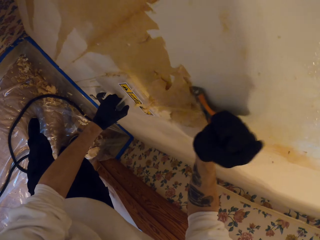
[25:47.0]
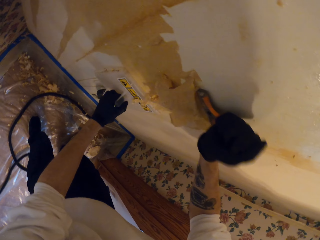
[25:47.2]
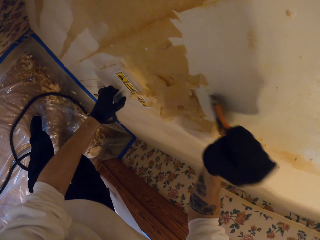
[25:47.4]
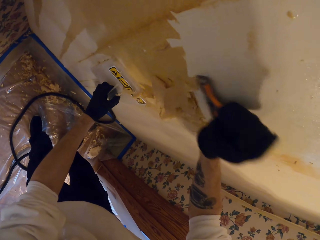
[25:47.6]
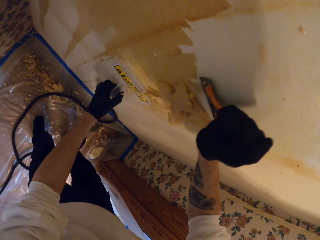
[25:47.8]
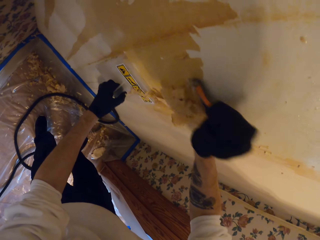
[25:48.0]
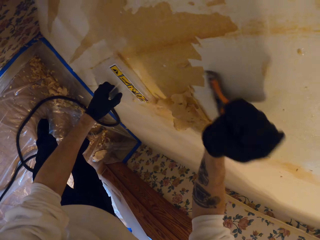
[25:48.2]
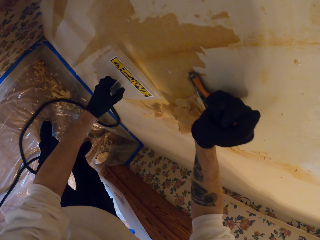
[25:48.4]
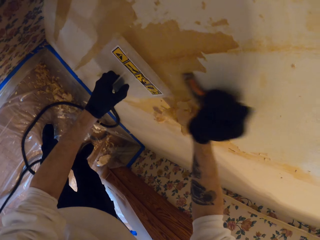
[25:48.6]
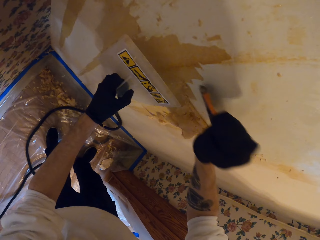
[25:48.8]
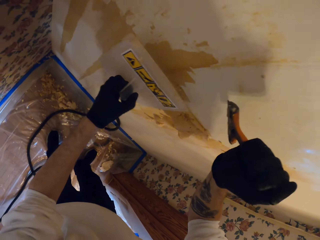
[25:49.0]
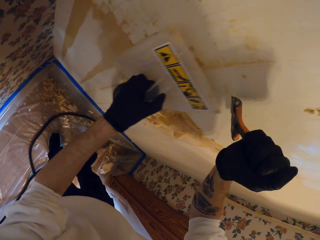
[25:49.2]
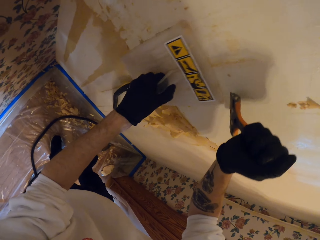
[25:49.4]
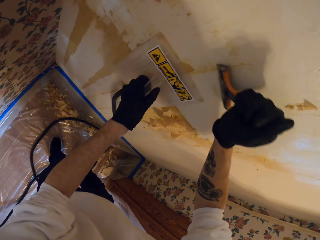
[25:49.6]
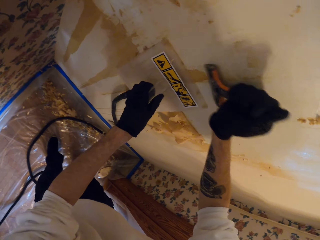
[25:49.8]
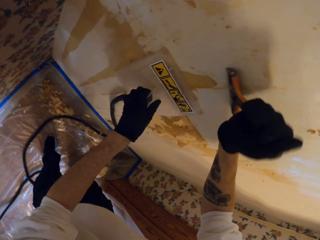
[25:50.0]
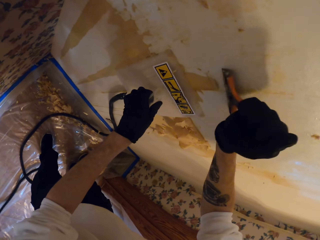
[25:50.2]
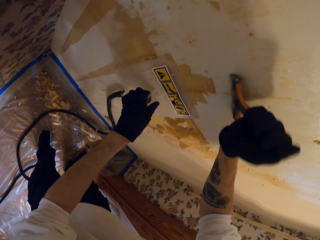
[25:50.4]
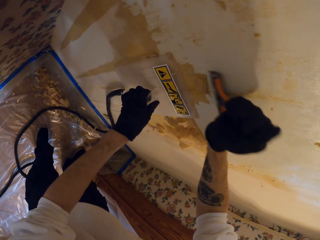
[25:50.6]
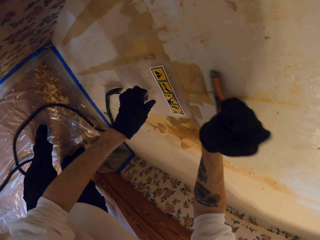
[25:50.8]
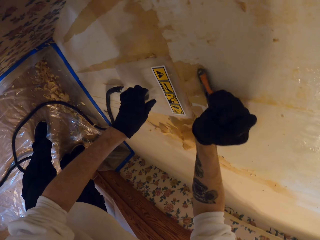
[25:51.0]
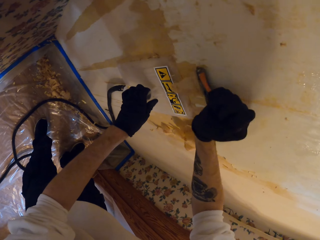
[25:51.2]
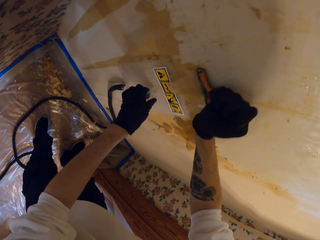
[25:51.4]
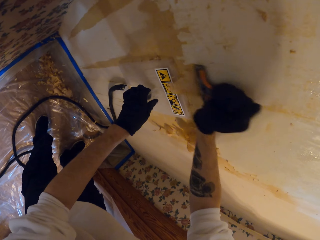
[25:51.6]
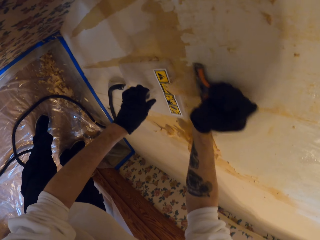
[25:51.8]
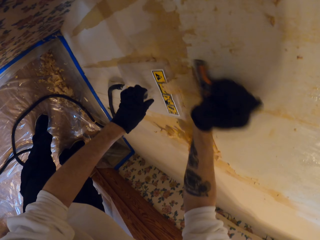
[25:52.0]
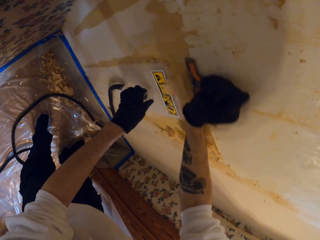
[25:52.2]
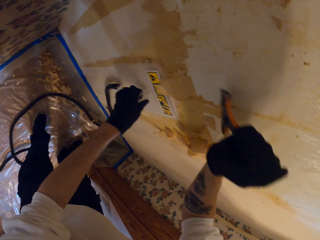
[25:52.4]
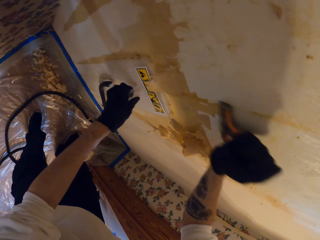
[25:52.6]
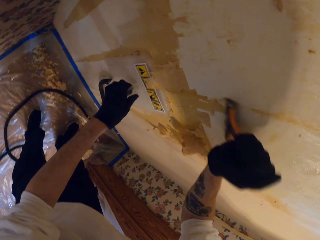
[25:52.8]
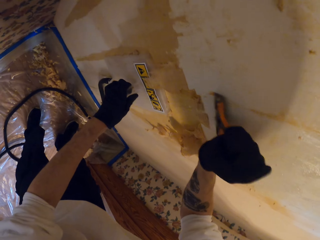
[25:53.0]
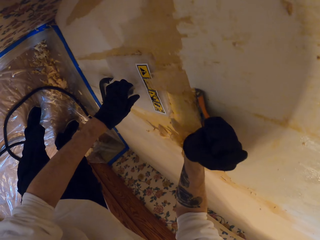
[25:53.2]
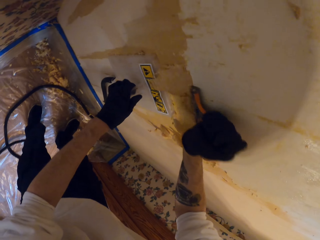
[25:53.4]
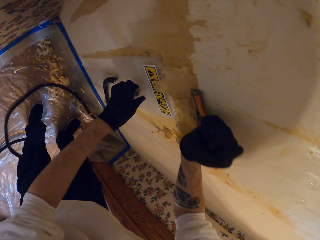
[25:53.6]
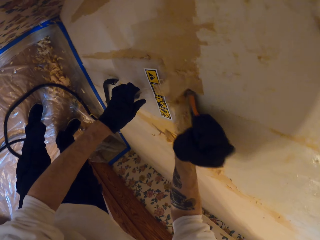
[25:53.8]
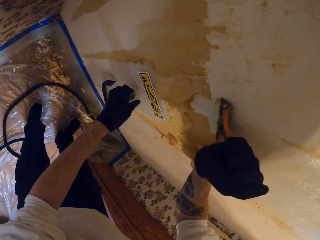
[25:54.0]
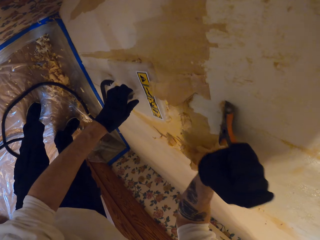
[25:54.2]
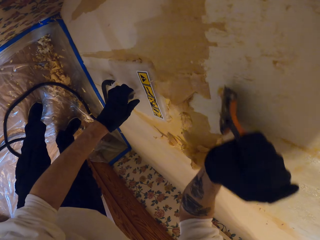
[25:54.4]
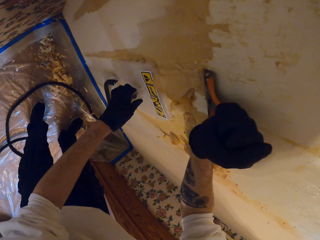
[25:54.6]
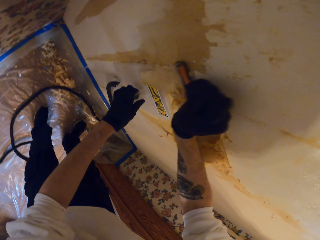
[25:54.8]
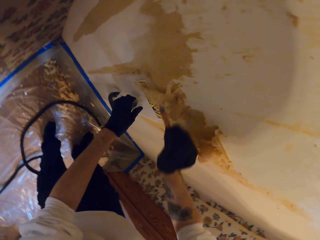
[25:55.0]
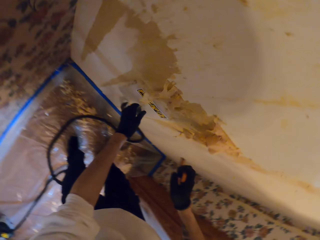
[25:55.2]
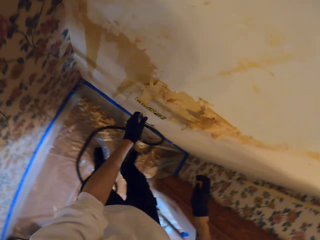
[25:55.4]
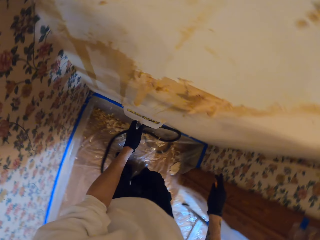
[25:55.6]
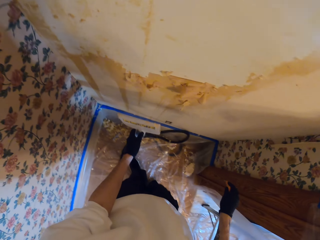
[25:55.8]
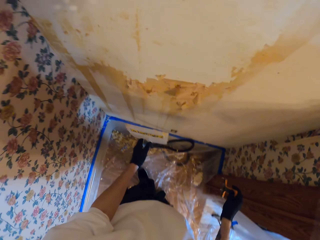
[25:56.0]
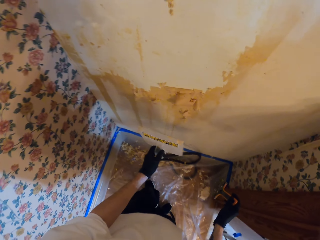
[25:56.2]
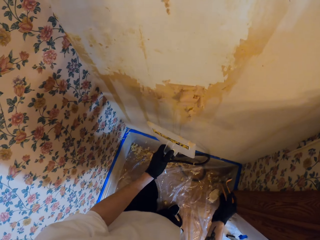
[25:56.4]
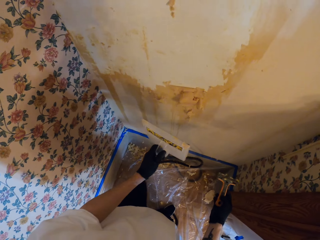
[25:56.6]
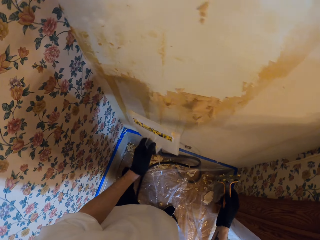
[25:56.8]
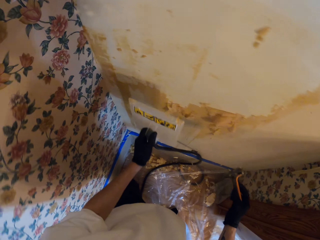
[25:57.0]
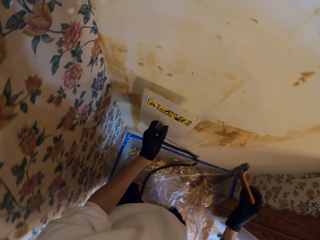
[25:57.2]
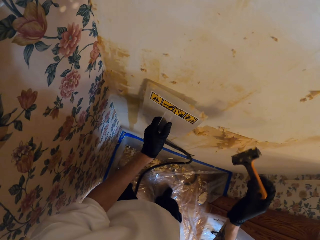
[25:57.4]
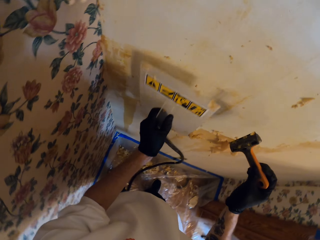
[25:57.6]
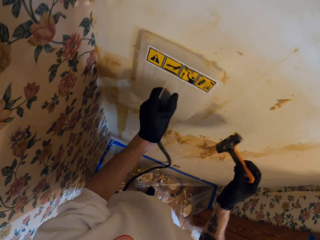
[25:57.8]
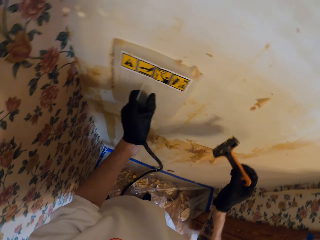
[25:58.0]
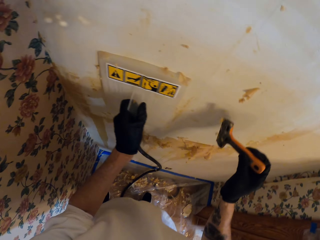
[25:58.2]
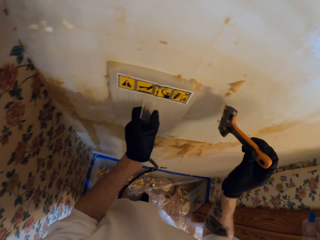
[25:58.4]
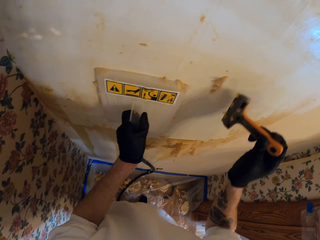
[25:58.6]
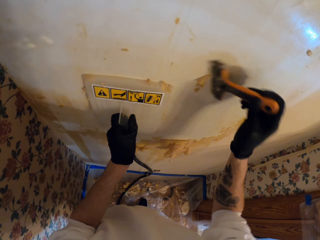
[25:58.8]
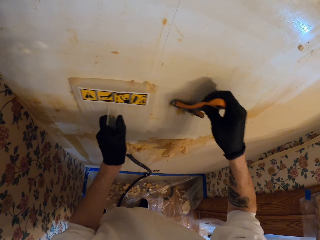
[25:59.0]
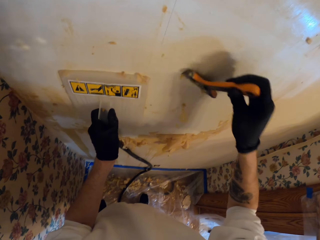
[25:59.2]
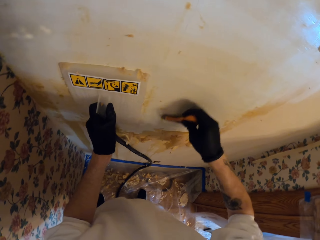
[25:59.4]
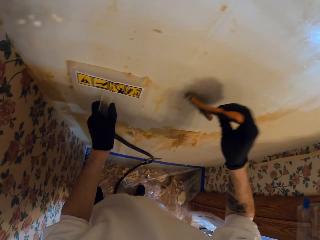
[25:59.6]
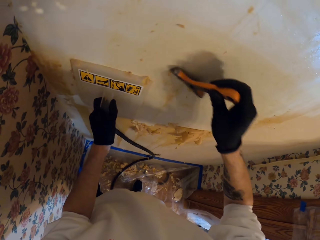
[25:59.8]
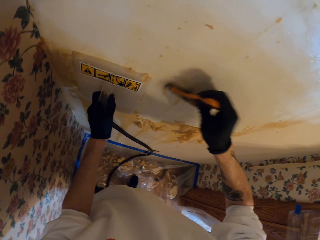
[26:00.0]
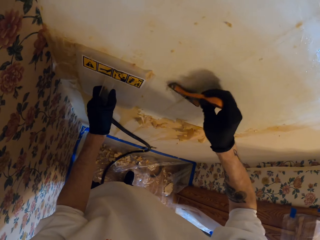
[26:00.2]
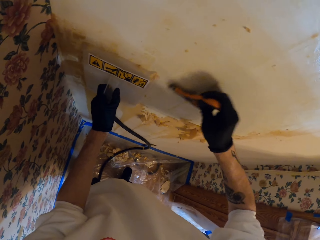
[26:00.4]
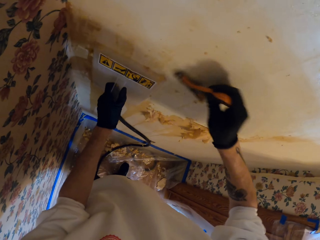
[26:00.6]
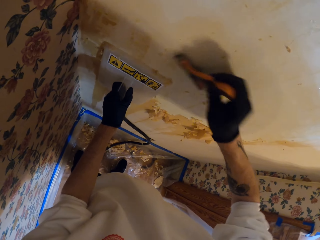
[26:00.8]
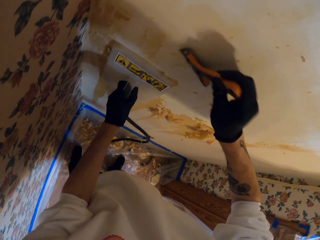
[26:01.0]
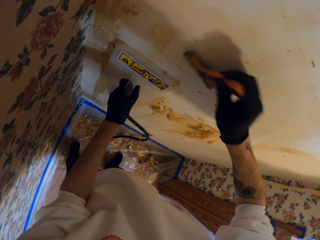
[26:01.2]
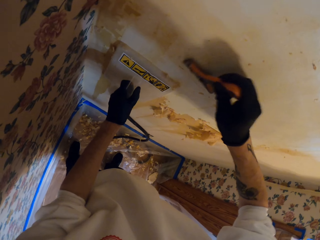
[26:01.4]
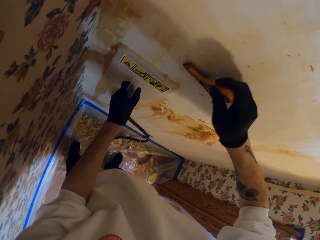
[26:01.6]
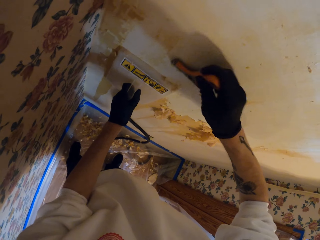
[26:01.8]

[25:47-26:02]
The camera wearer removes the float from the wall. They scrape the wall. They stare at the wall. They place the float on the wall. They adjust the float. They scrape the wallpaper off. They adjust the float. They scrape the wall. They adjust the float. They scrape the wall. They remove the float from the wall. They stare at the wall. They place the float on the wall. They move the float. They scrape the wallpaper off.

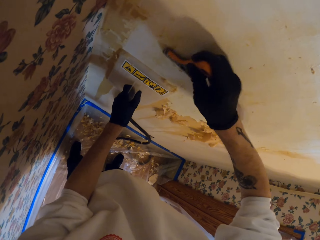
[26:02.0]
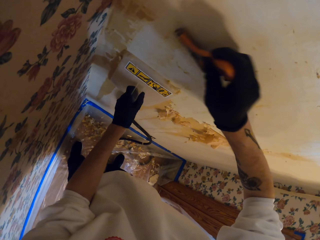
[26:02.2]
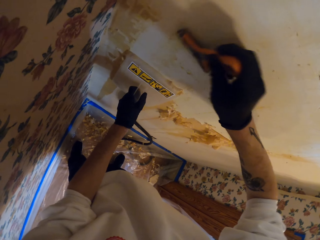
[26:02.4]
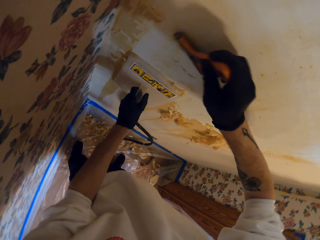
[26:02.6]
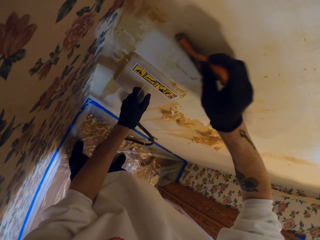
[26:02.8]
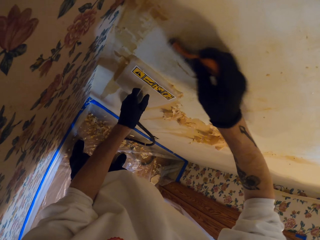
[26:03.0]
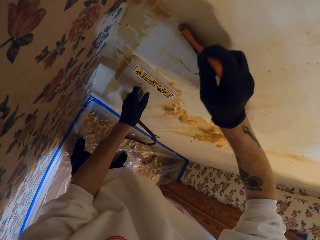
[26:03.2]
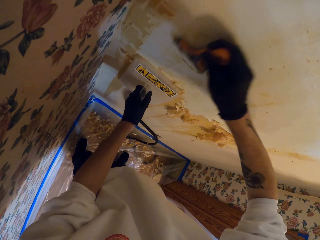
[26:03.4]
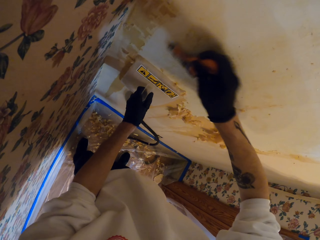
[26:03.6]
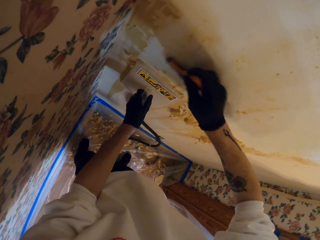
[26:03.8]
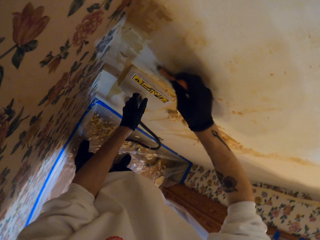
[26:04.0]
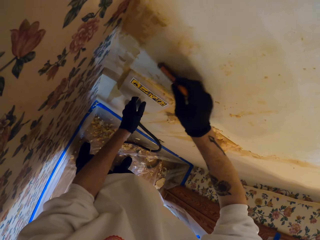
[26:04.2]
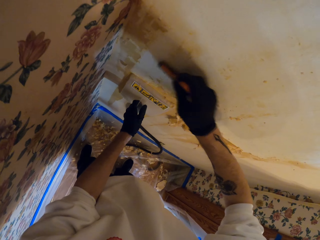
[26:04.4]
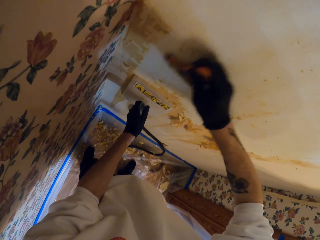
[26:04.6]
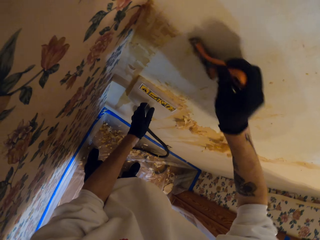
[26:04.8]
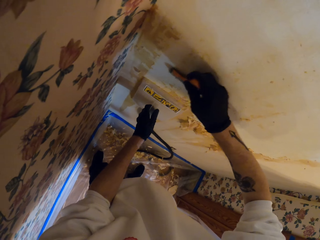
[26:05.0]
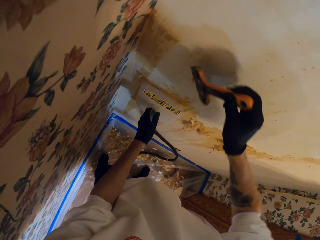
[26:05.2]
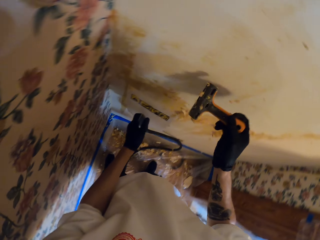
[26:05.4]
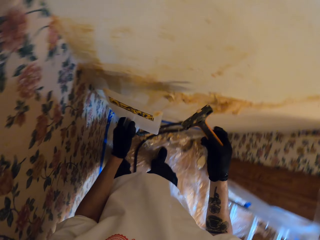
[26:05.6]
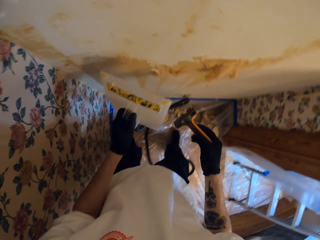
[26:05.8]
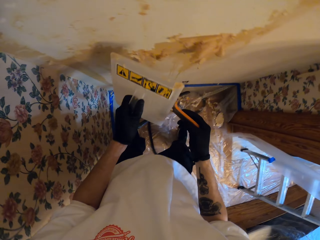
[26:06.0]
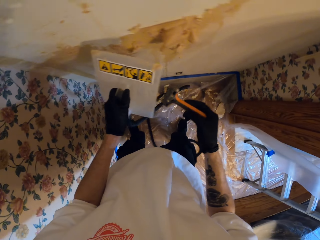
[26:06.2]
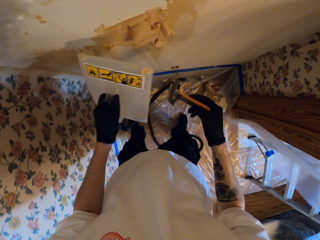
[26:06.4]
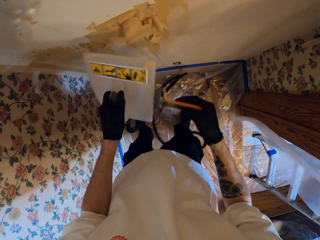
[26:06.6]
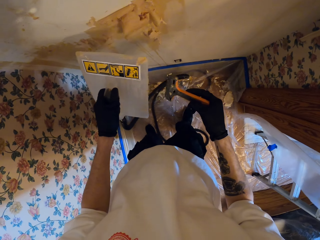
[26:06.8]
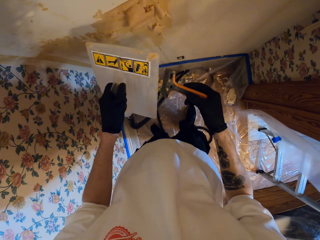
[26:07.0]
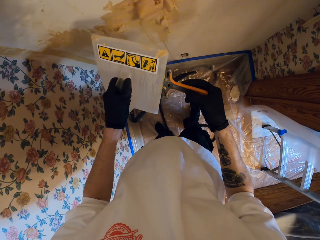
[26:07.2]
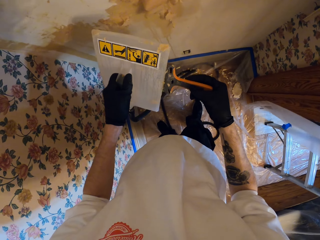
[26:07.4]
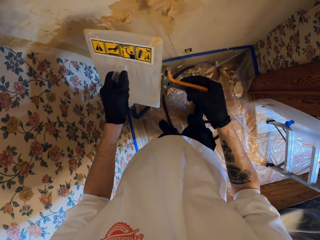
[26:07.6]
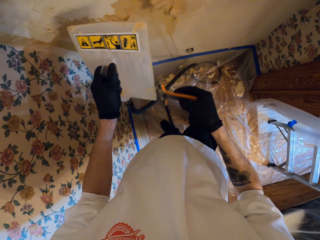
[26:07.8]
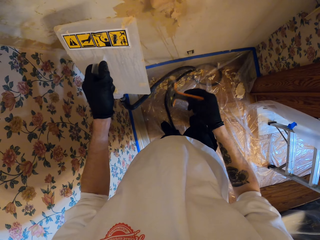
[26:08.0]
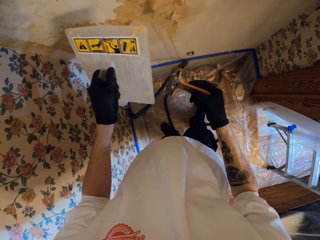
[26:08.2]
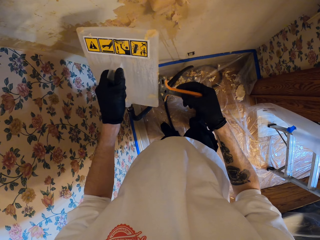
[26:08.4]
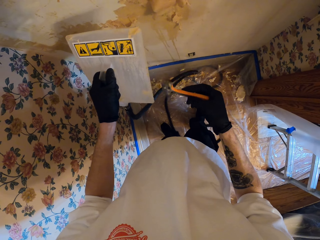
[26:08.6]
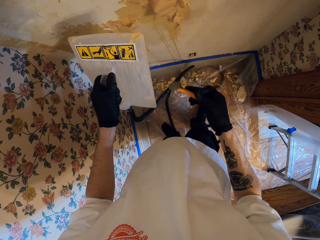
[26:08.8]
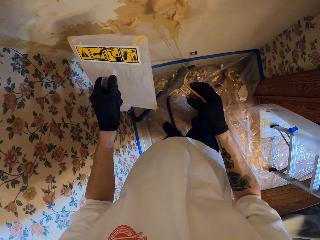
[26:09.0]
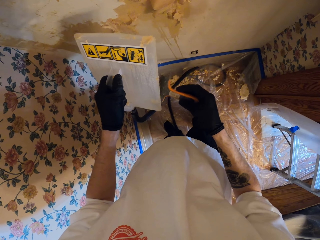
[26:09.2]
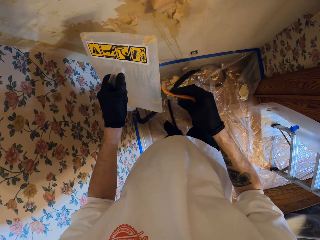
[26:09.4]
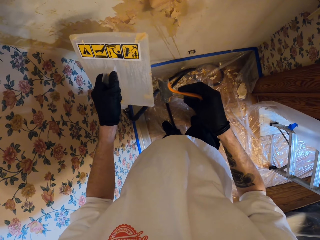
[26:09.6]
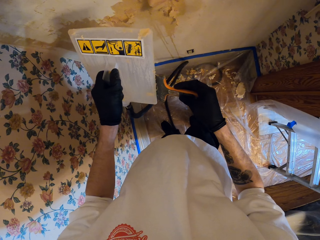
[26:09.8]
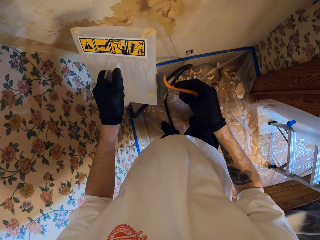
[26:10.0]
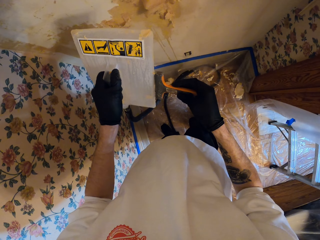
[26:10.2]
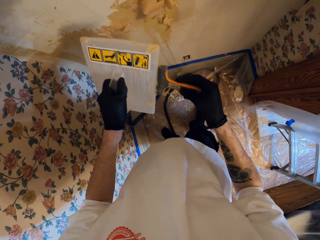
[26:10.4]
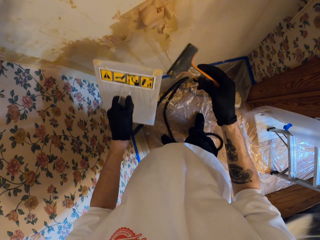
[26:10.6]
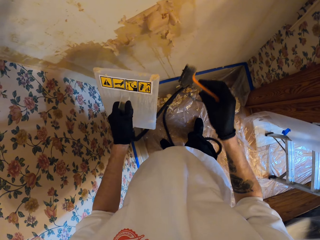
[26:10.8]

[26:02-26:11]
The camera wearer removes the float from the wall. They stare at the wall. They wipe the paint scraper by the float.
